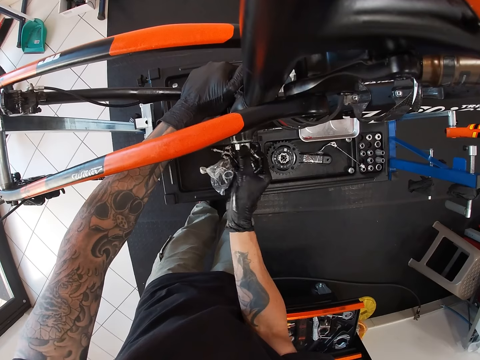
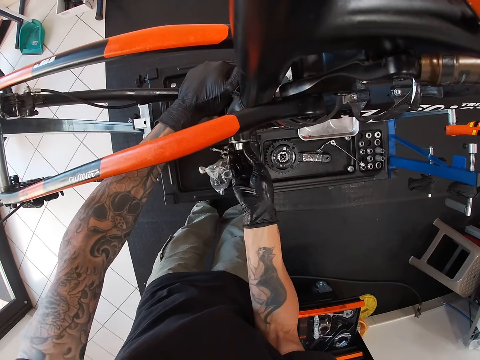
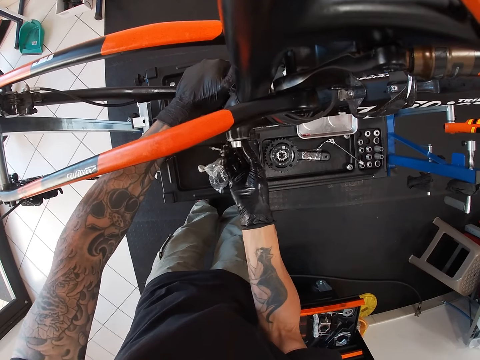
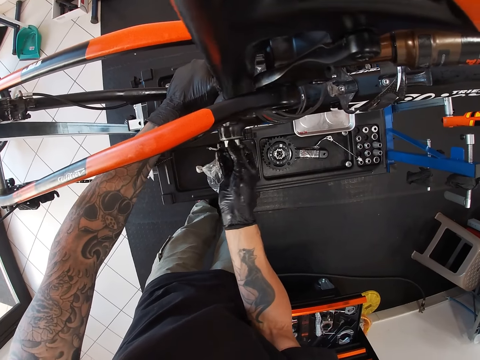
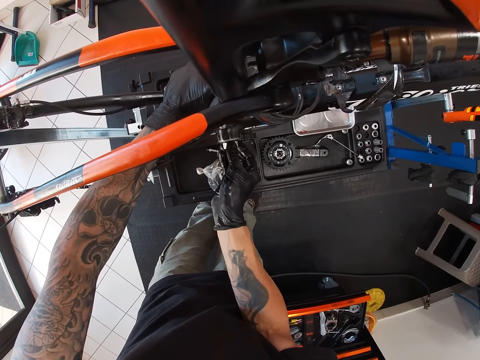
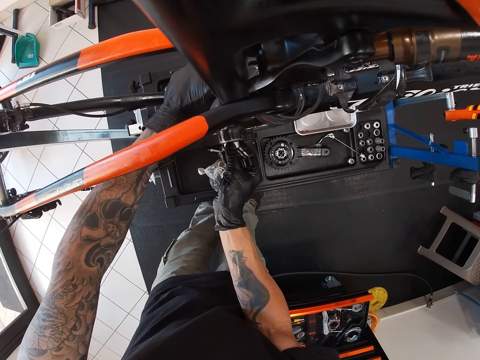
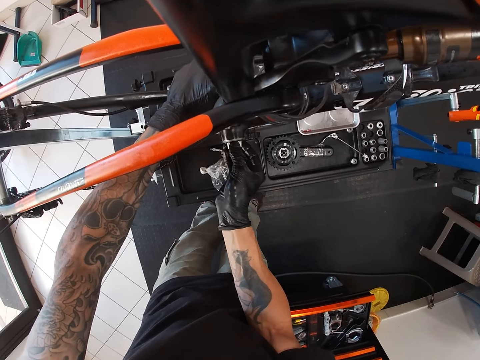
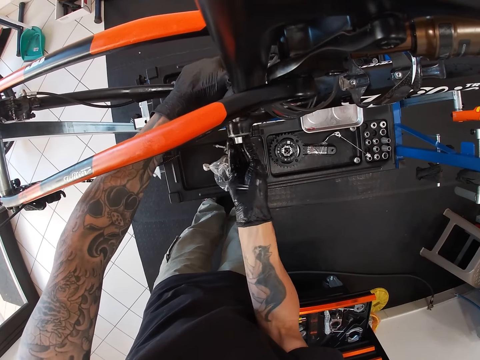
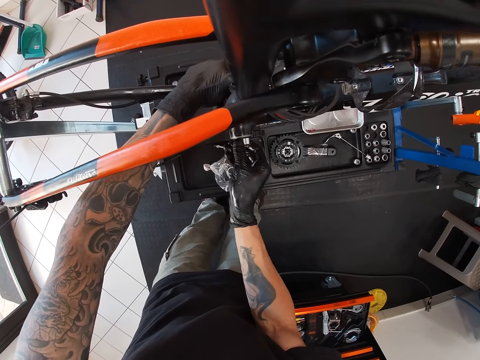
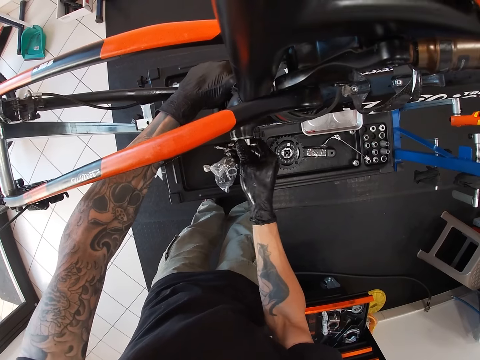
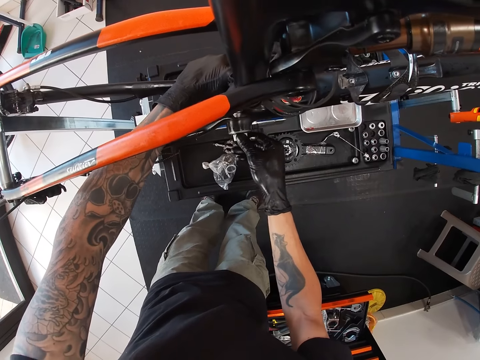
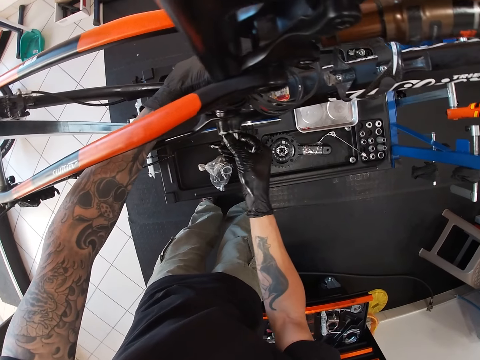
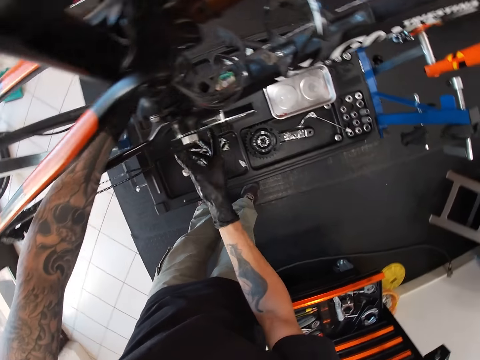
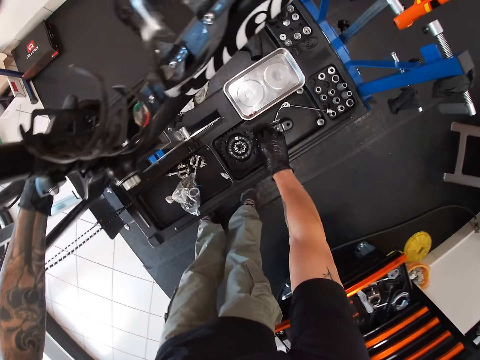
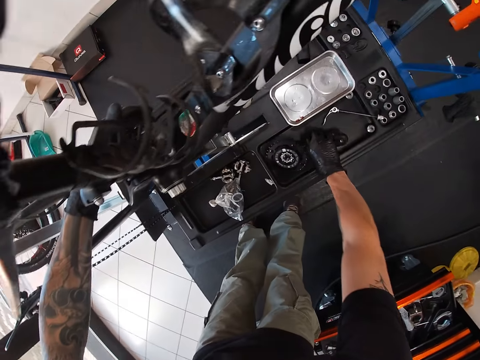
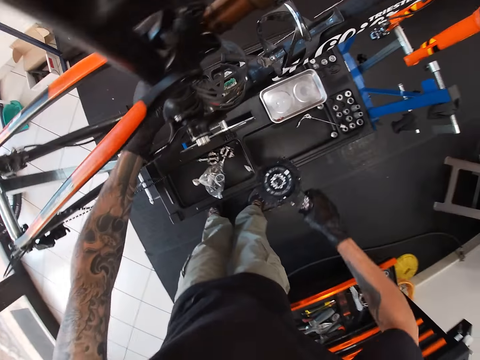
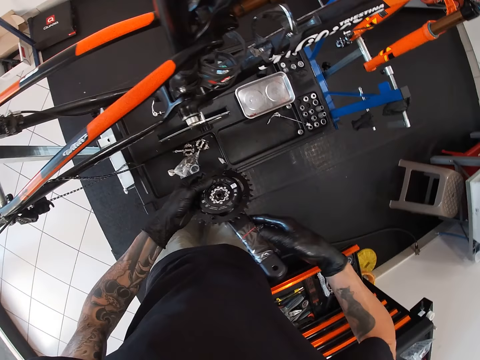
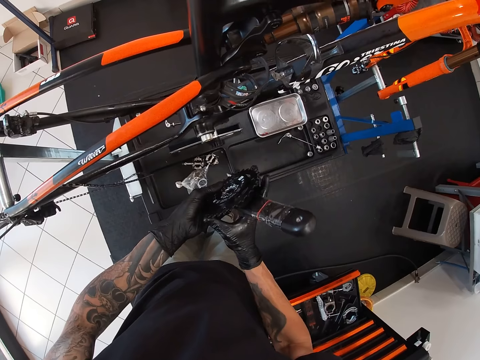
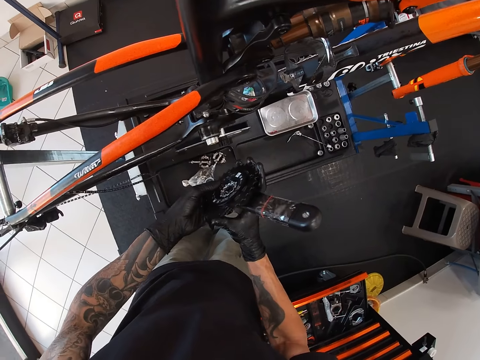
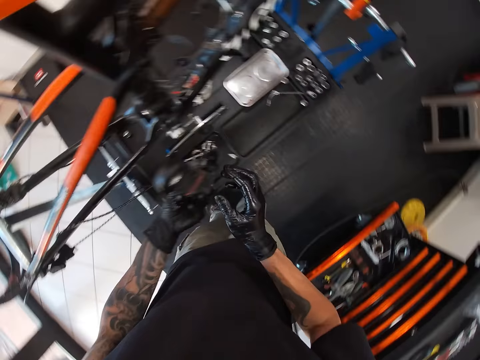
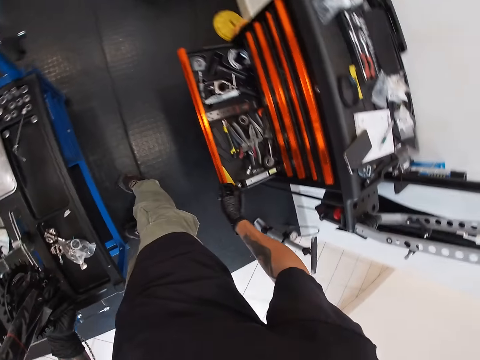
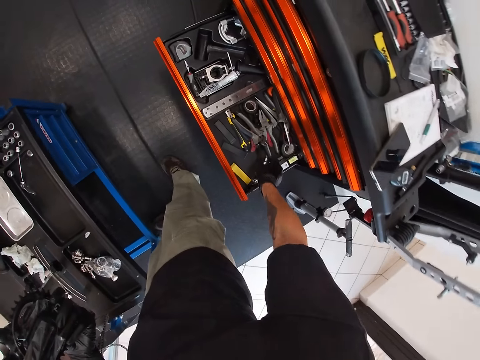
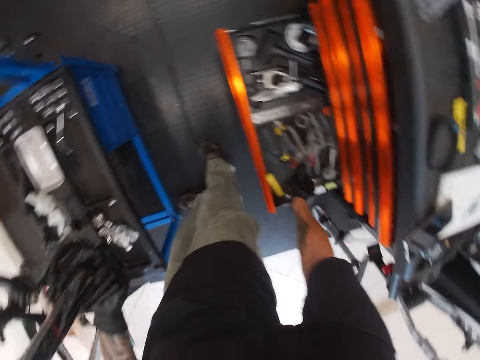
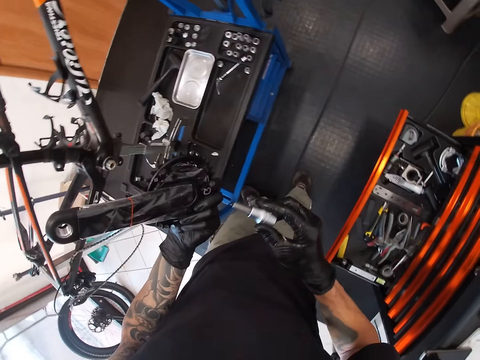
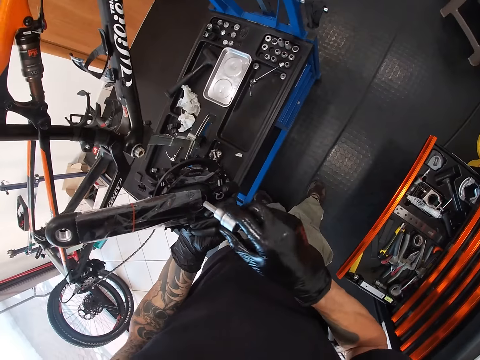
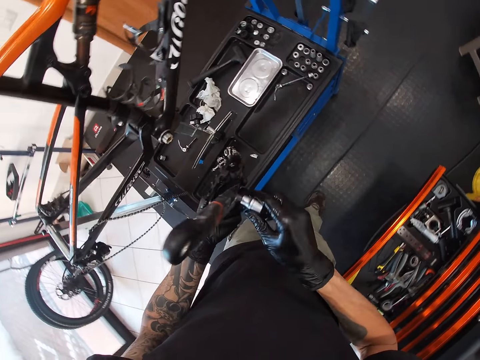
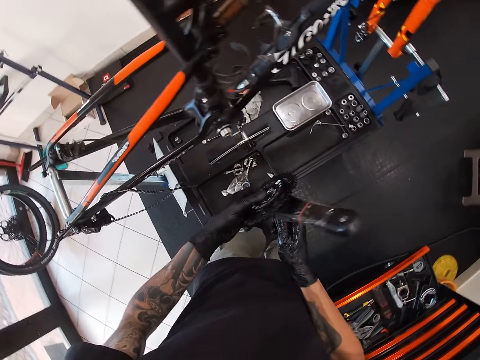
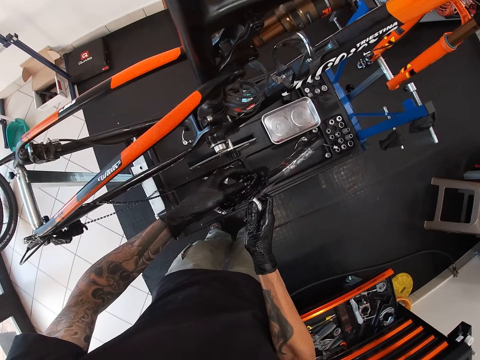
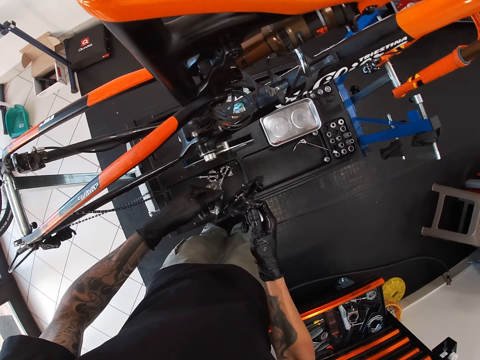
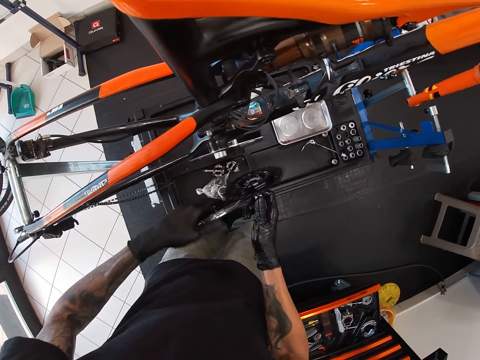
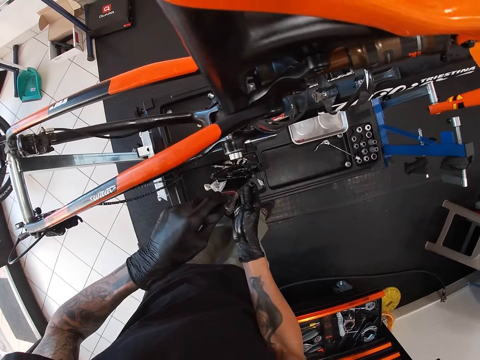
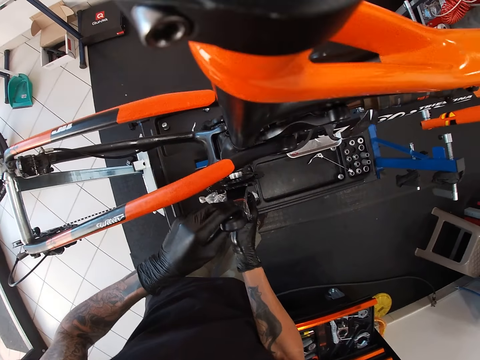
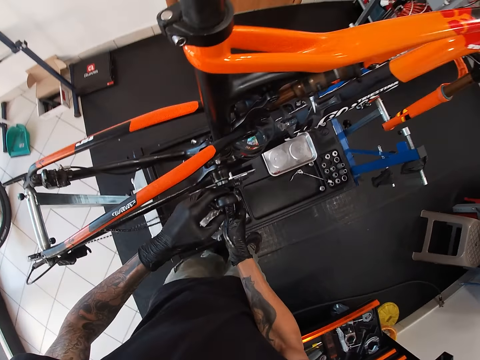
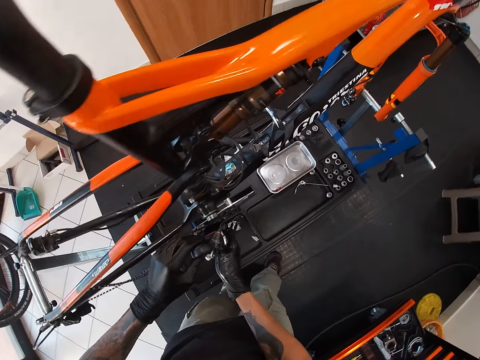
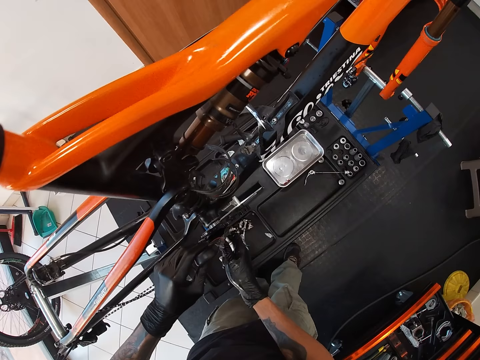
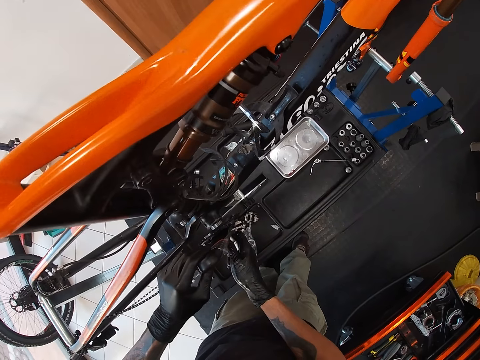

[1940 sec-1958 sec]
The camera wearer picks the crank arm or crank spider from the maintenance bench with his right hand. He passes the crank arm in his right hand to his left hand. He touches the crank arm in his left hand with his right hand. He holds the crank spider with his hands. He picks a hex socket from a tool drawer with his right hand. He inserts the hex socket into the crank arm with his right hand. He turns the crank arm with his left hand. He inserts the crank arm into the bicycle bottom bracket with both hands and the hex socket in his right hand.

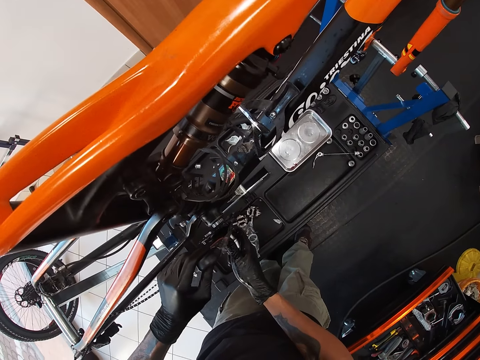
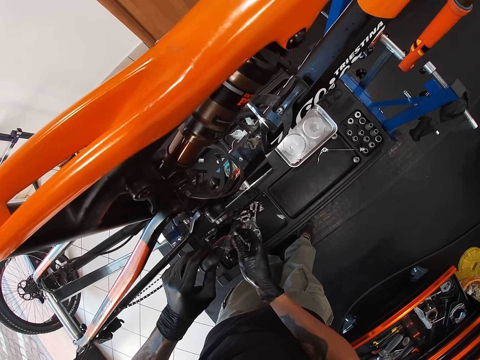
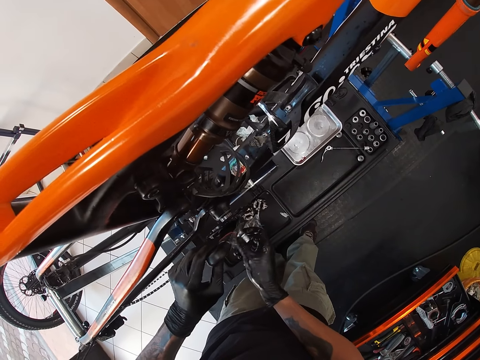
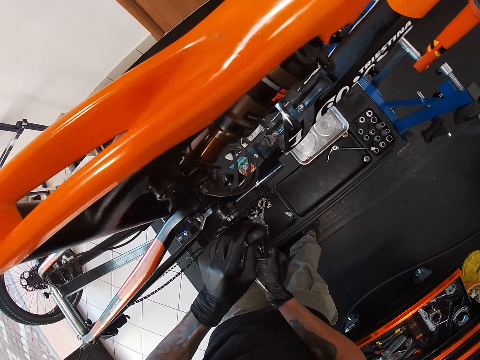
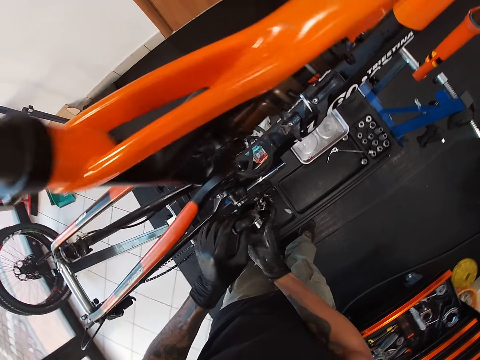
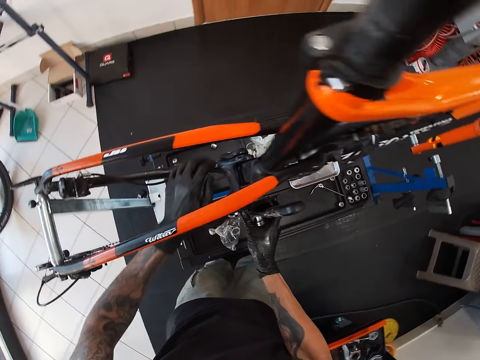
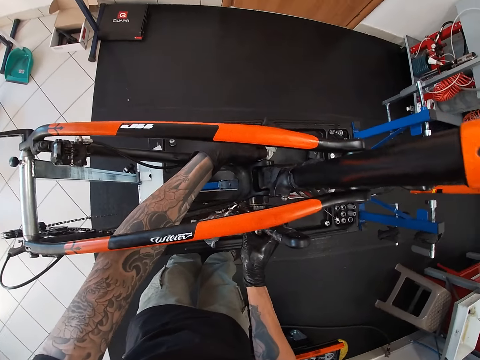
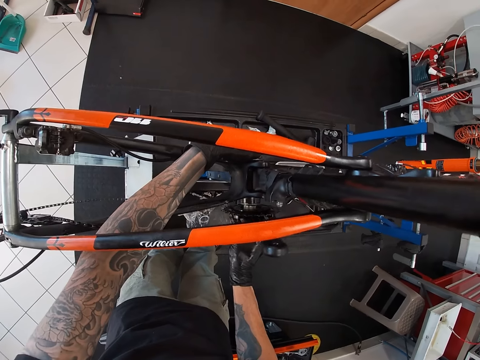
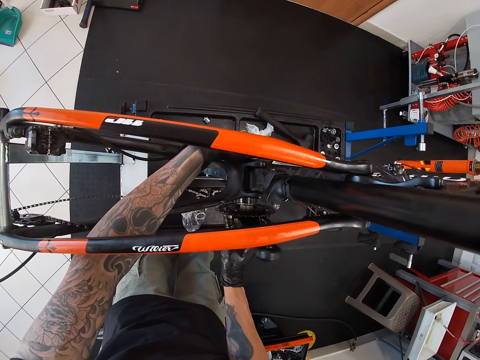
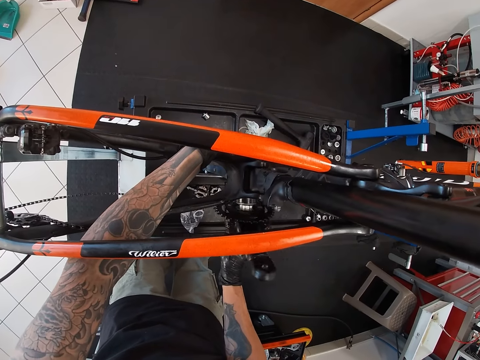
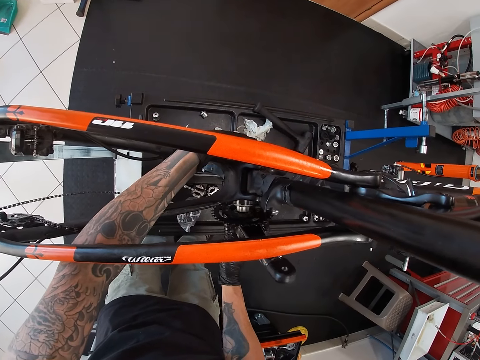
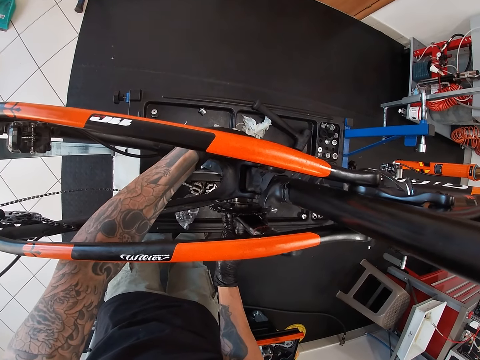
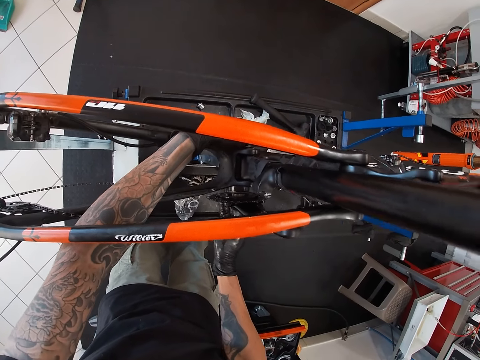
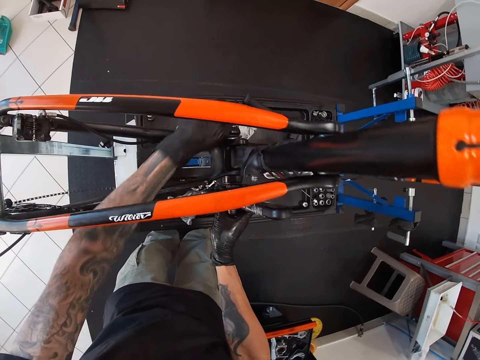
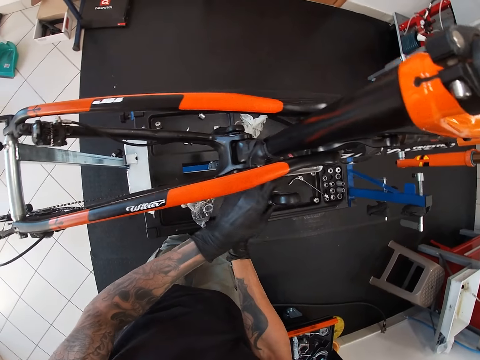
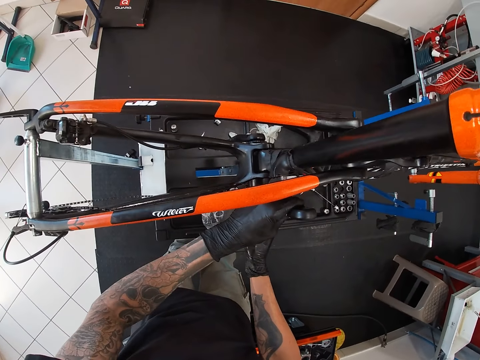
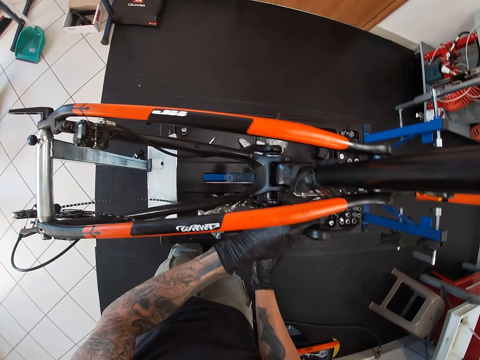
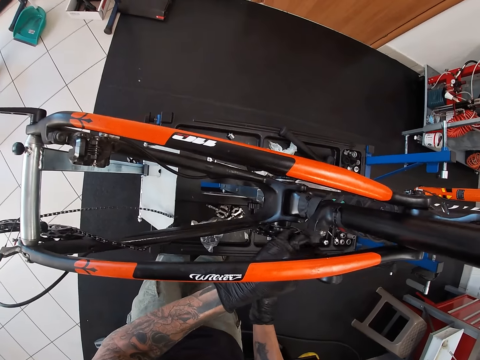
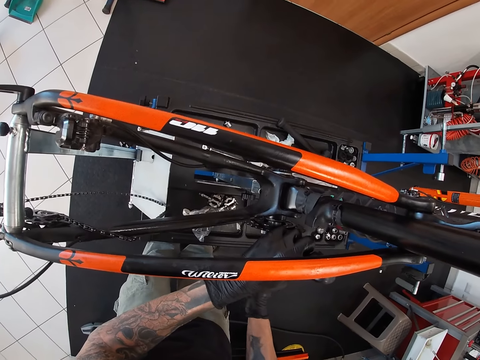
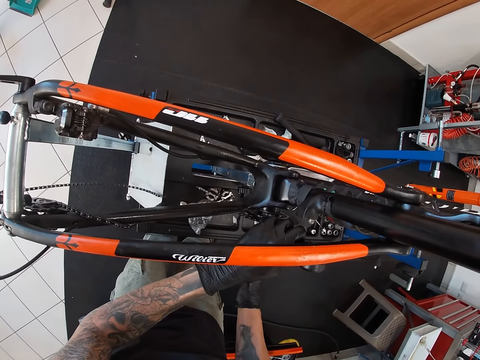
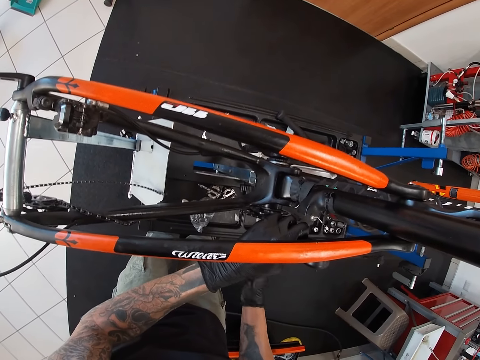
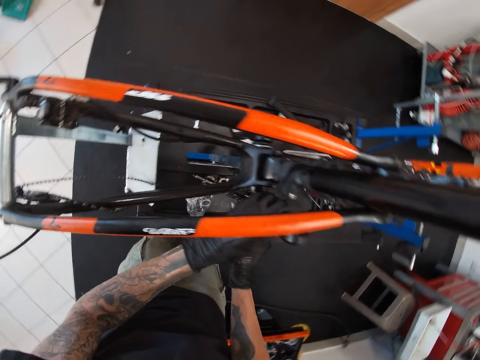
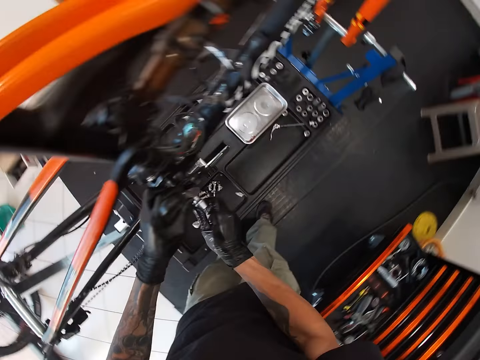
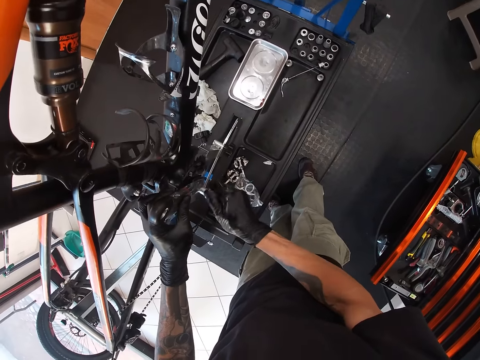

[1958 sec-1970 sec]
The camera wearer holds the bottom bracket with his left hand. He wiggles the crank arm into the bottom bracket with his right hand. He holds the crank arm with his left hand. He screws the hex socket with his right hand.
